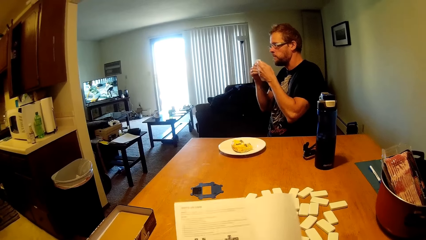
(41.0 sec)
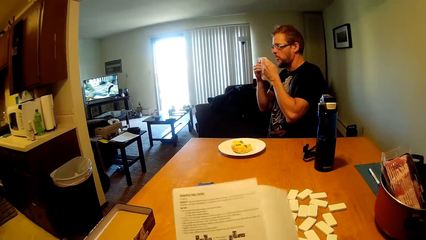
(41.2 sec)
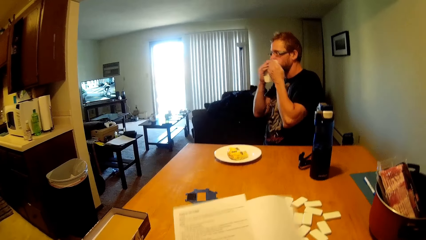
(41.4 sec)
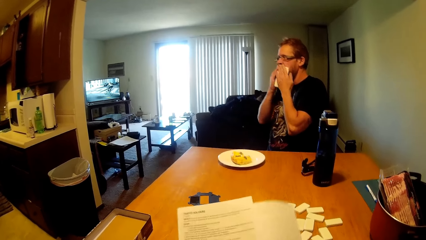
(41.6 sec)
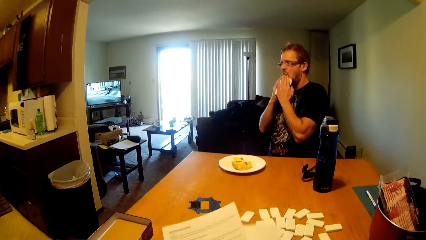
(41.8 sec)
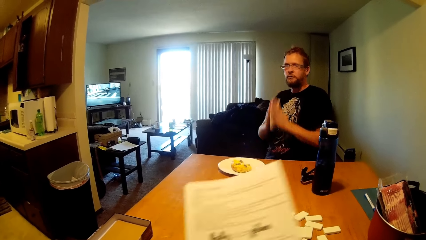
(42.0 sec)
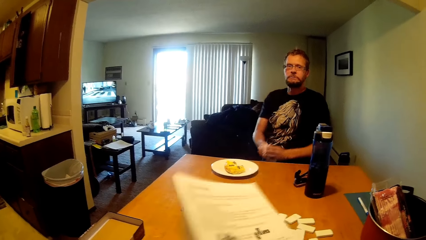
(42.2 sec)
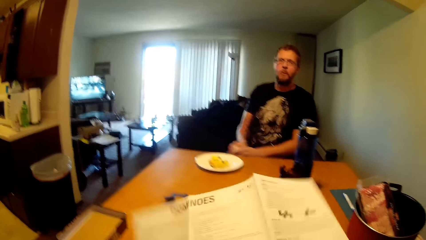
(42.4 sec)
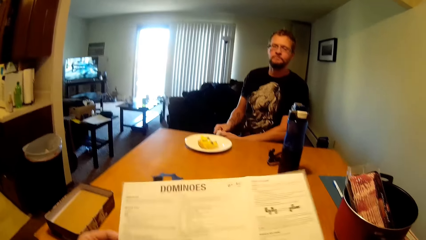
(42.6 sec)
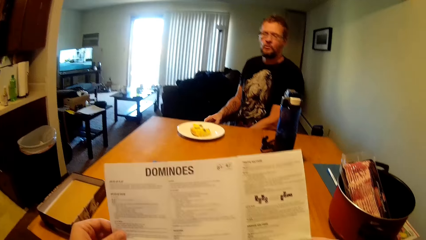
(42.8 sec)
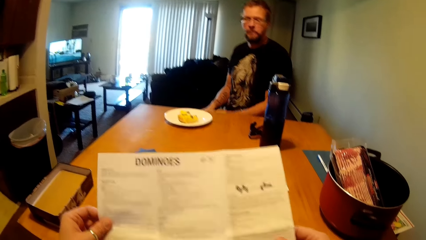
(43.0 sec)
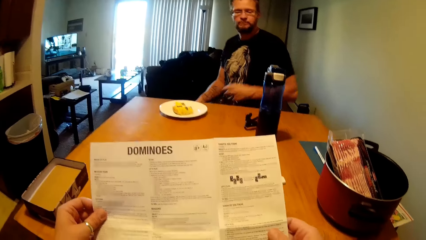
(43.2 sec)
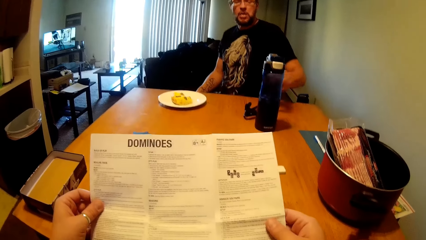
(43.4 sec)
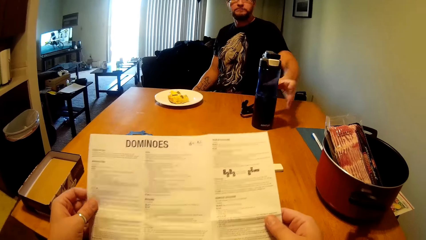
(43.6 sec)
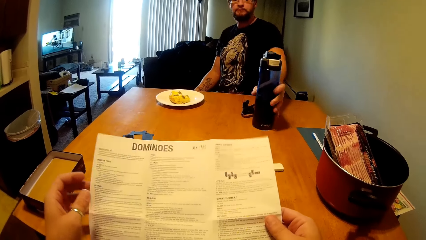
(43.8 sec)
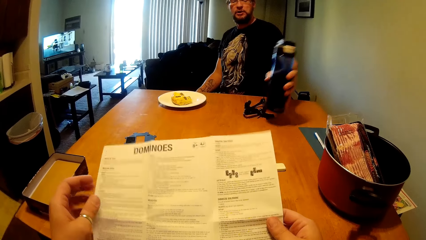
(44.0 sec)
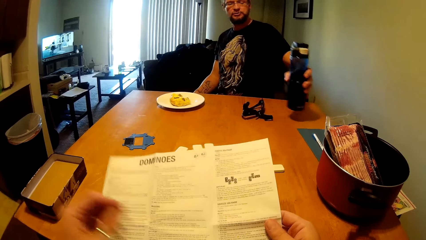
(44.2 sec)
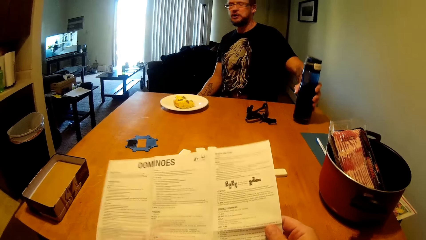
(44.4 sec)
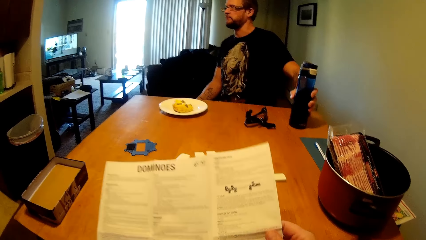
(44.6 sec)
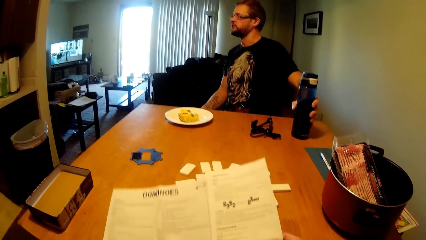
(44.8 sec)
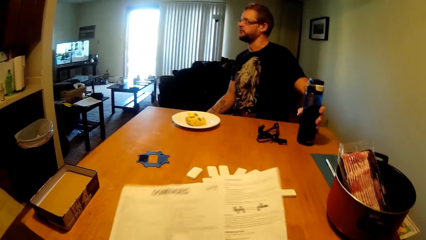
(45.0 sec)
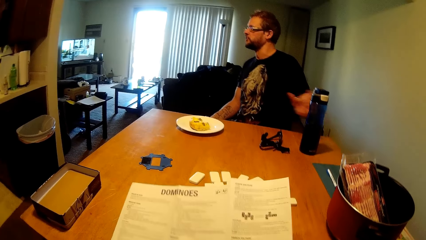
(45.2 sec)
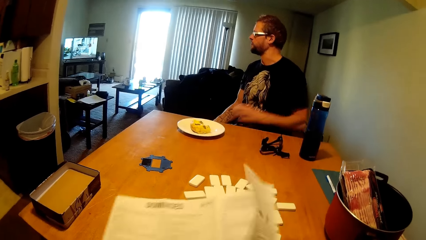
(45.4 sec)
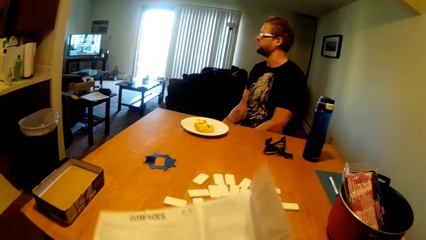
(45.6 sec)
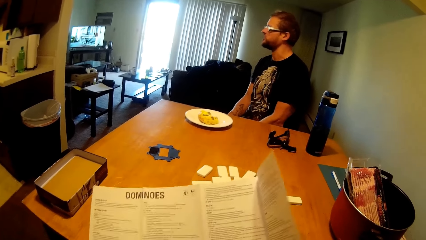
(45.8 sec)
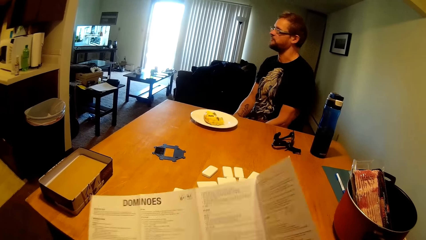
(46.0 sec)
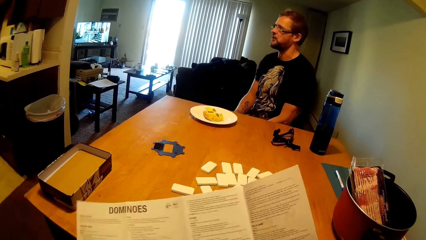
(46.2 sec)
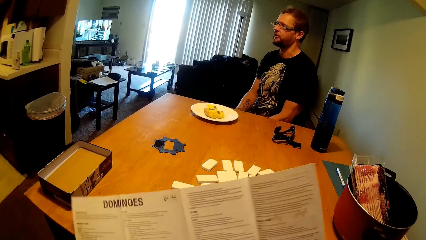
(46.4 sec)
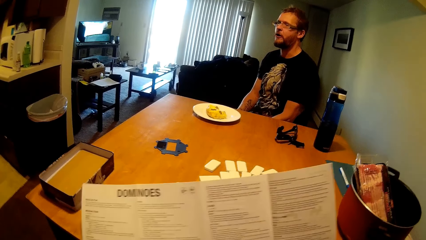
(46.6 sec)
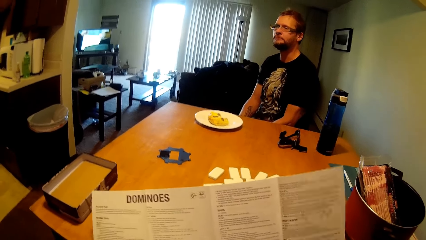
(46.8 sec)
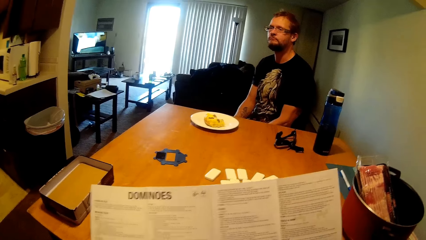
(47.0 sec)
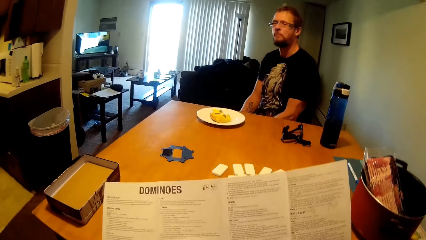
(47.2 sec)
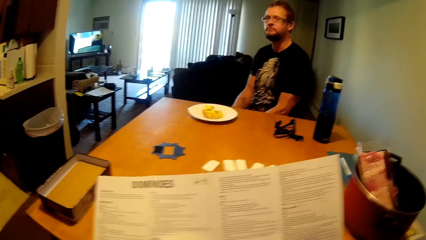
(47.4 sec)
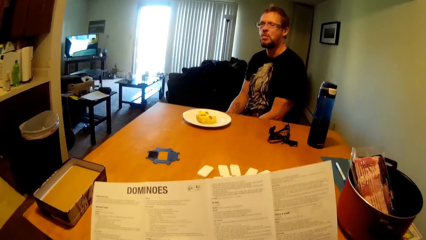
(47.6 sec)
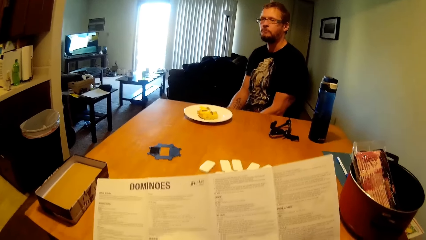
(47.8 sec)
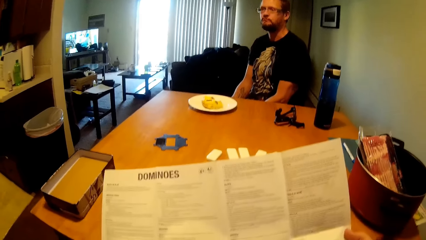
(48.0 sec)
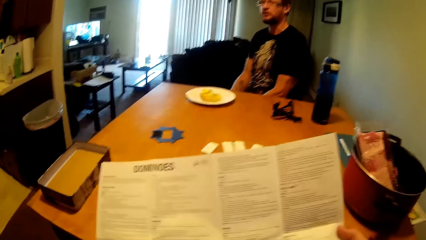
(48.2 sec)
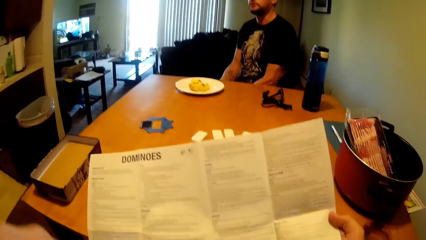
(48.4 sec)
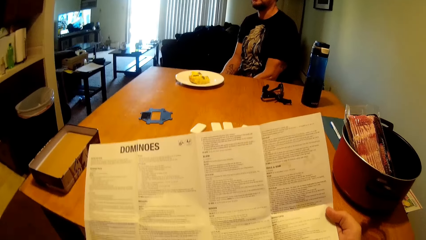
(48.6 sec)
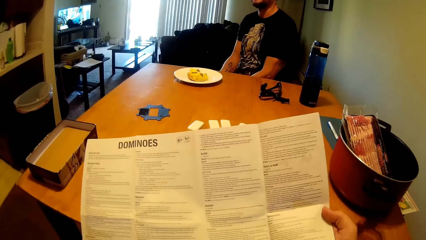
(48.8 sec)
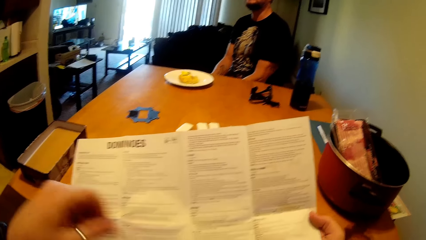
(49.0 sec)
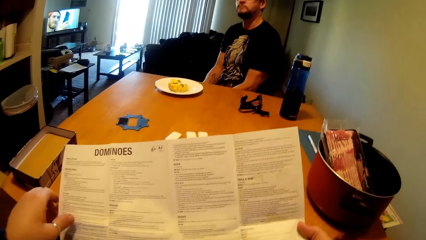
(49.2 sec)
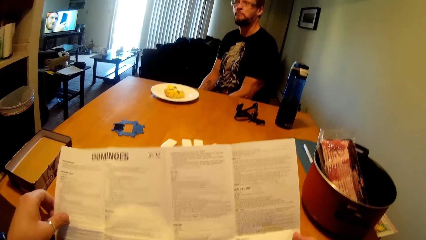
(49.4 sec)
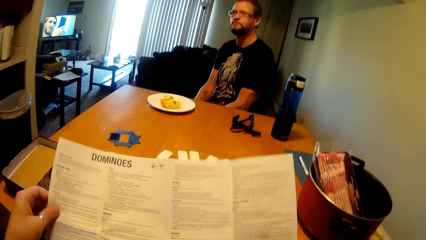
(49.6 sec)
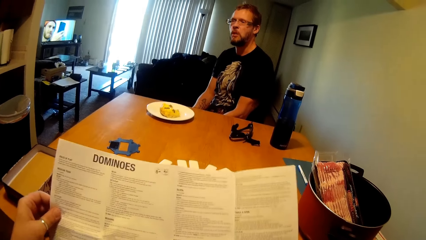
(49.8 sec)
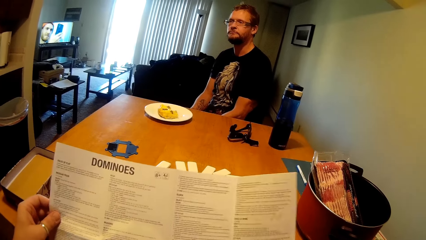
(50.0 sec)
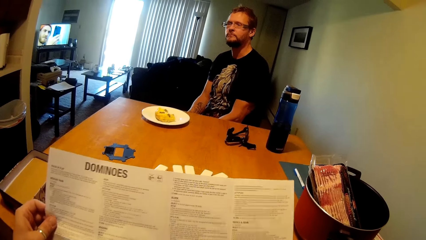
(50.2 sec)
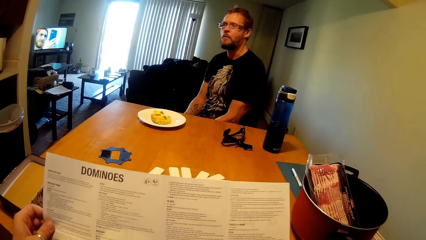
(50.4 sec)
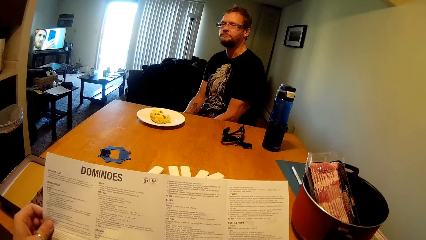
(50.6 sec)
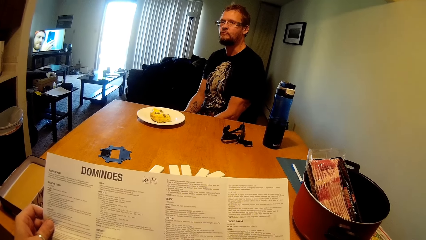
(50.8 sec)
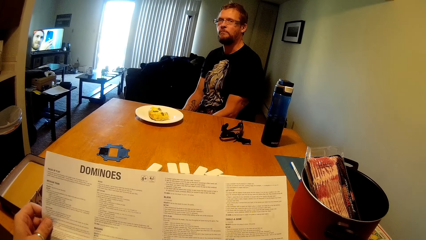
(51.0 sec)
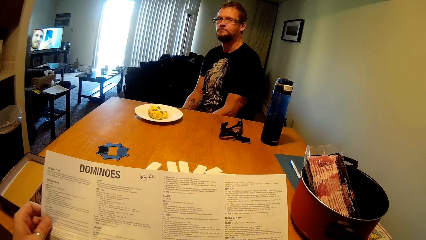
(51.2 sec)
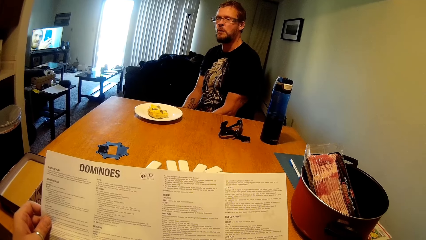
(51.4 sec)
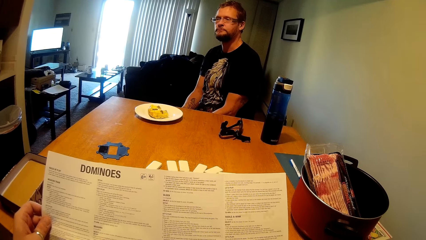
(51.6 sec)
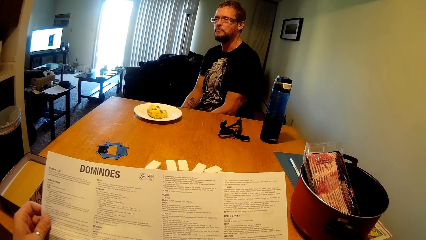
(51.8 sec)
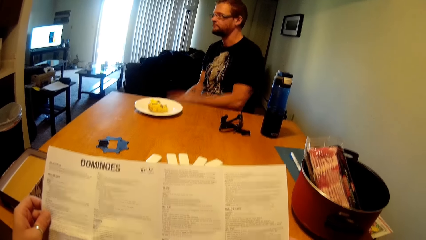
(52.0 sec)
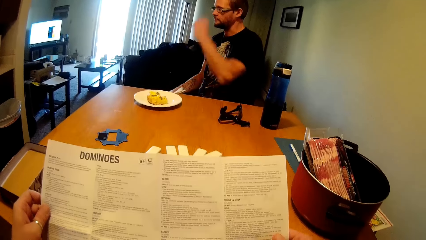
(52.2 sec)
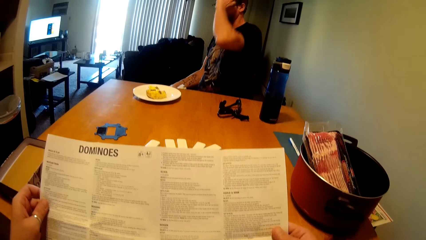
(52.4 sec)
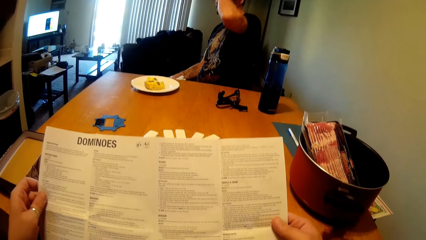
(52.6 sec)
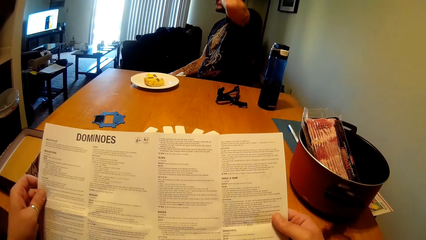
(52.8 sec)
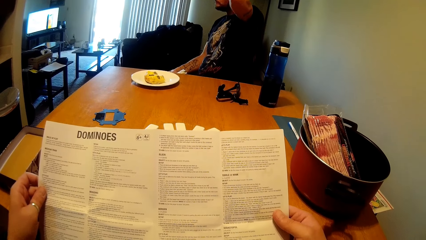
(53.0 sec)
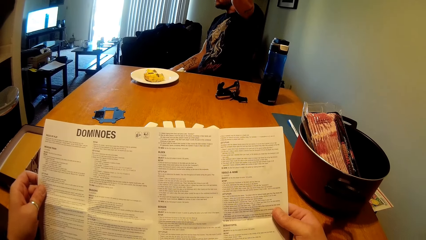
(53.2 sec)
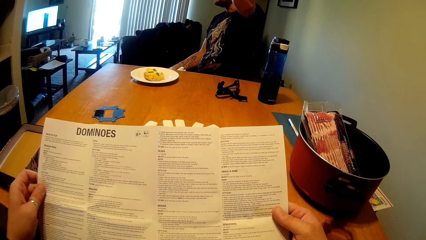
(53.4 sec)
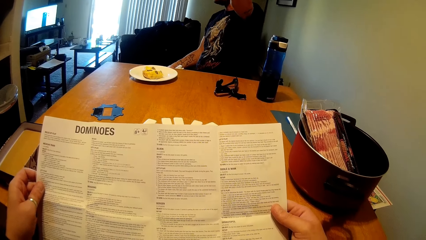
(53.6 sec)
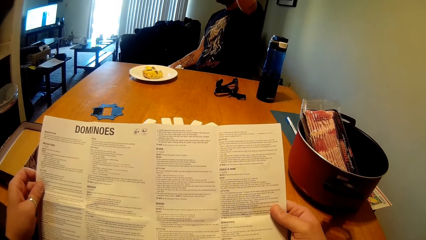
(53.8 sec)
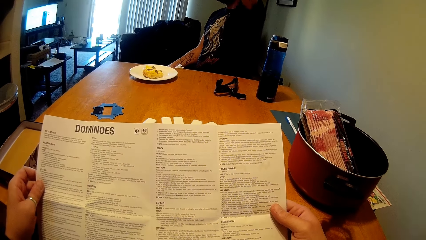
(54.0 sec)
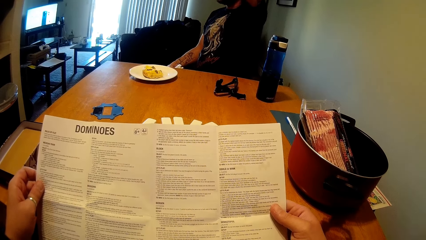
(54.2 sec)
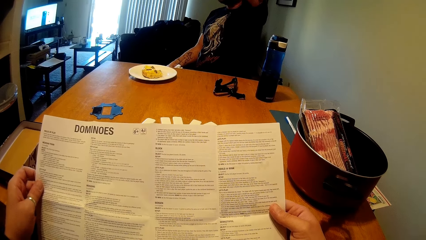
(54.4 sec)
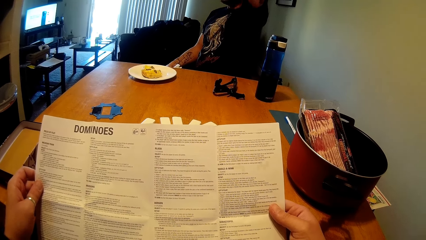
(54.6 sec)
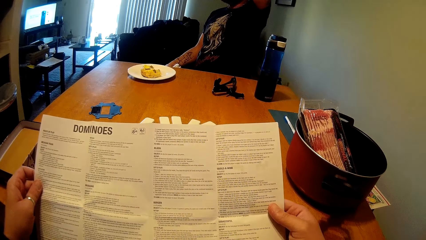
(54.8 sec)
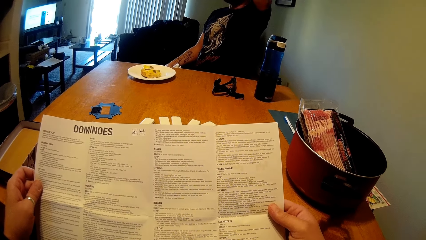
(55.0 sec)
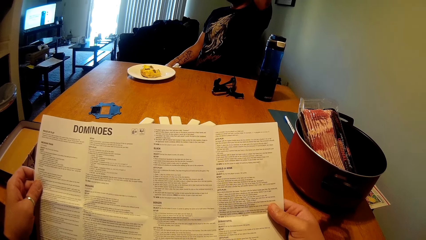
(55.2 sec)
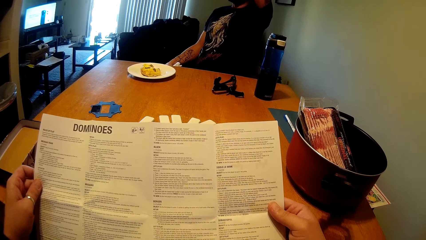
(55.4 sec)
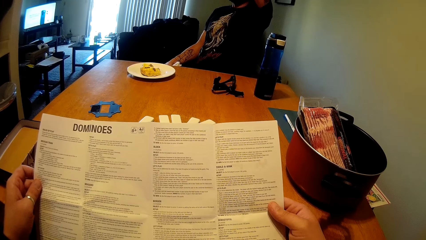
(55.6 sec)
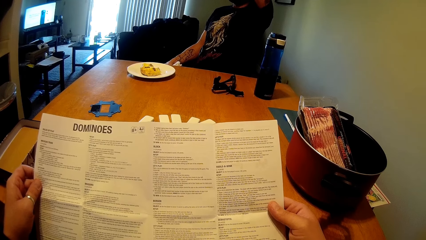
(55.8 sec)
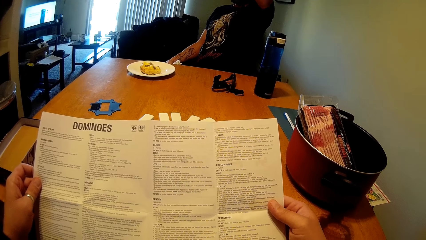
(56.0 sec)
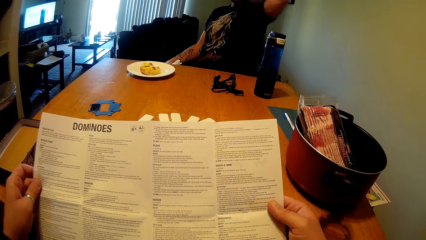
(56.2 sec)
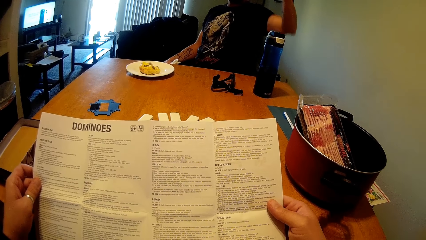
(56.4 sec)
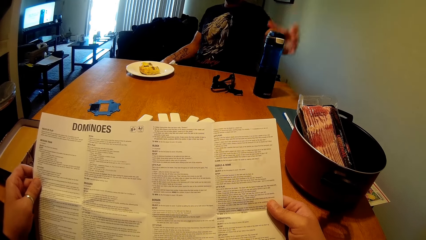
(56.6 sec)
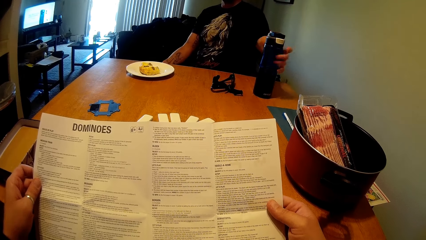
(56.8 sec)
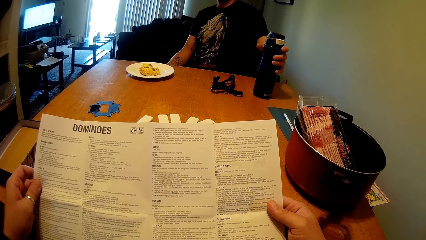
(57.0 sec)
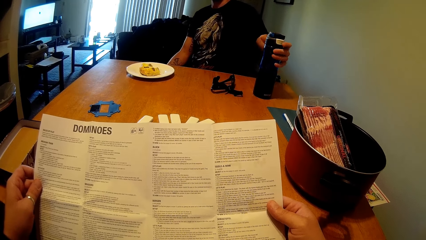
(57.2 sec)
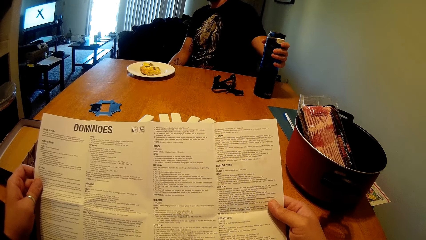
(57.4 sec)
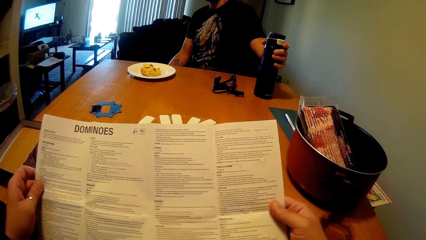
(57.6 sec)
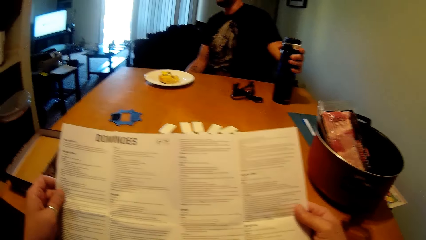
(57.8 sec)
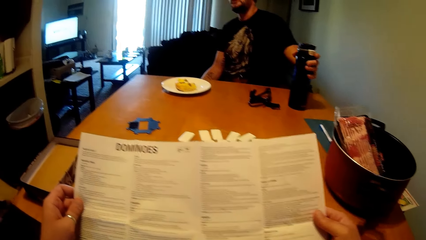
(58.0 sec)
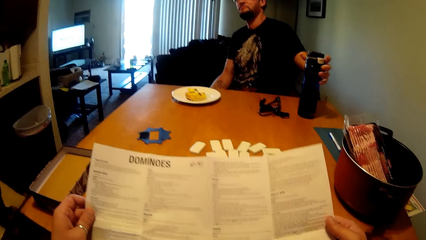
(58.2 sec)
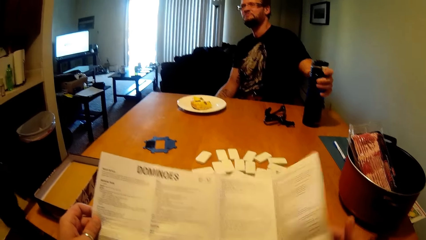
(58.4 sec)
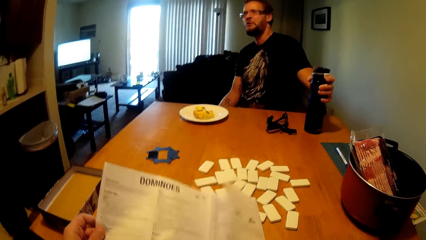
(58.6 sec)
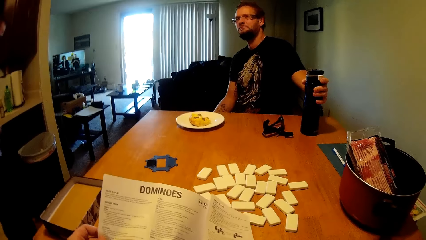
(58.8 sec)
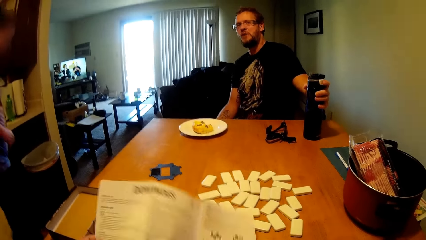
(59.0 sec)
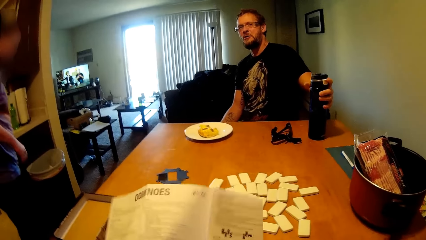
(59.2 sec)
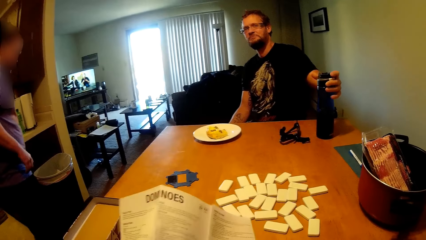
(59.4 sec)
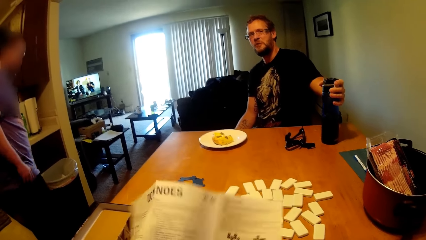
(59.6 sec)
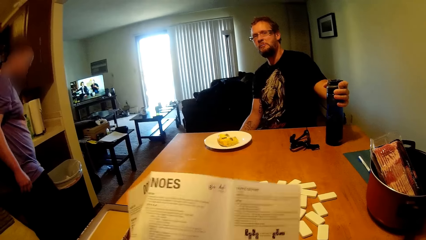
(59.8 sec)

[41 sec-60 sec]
A person wipes the mouth. The person grabs the water bottle and puts the bottle on the table. The camera wearer continues reading the paper. The person scratches the head. The person touches the water bottle on the table and grabs the water bottle.
